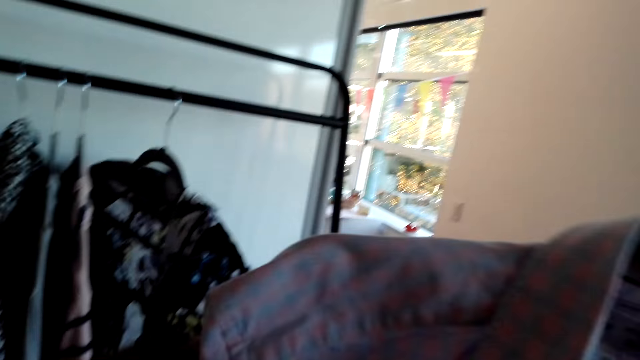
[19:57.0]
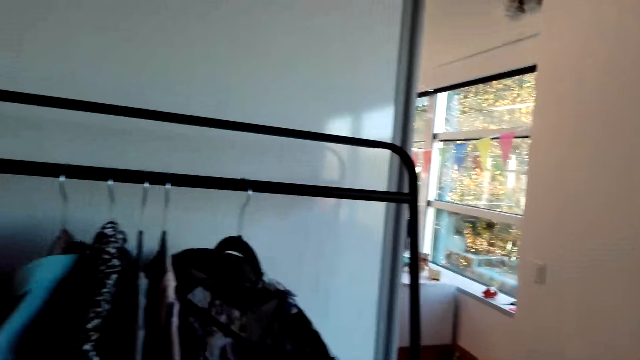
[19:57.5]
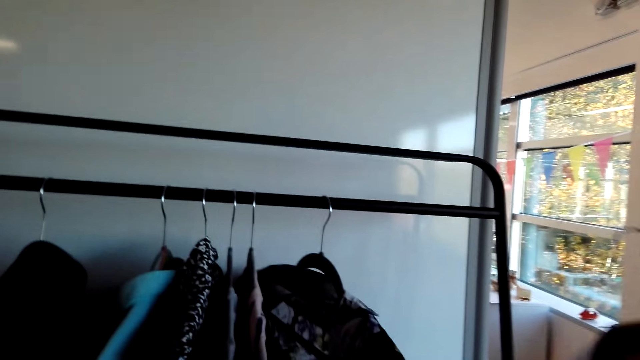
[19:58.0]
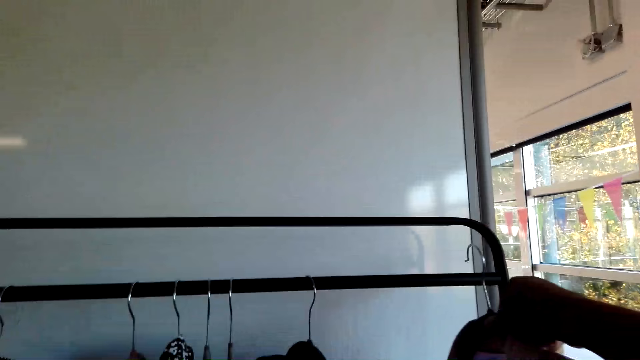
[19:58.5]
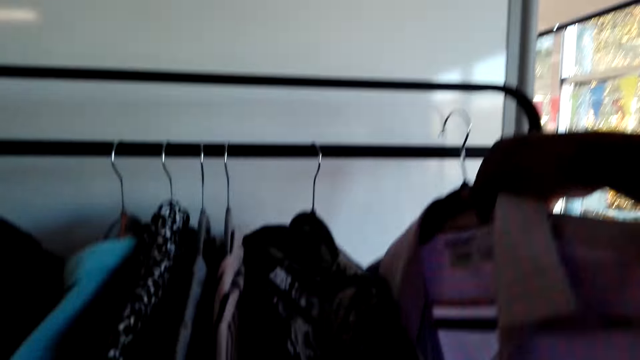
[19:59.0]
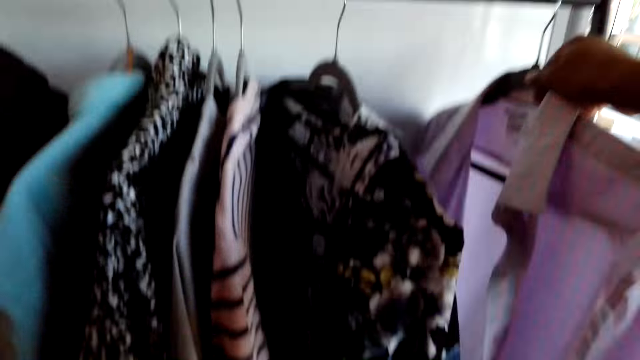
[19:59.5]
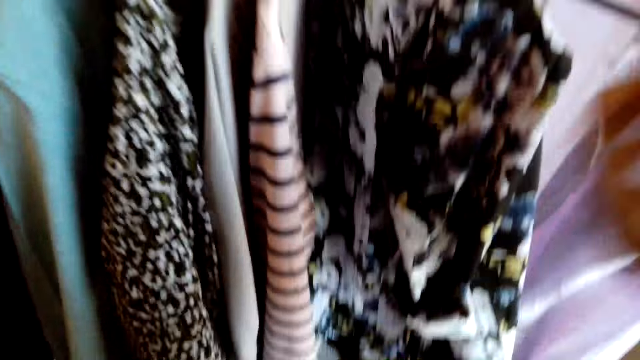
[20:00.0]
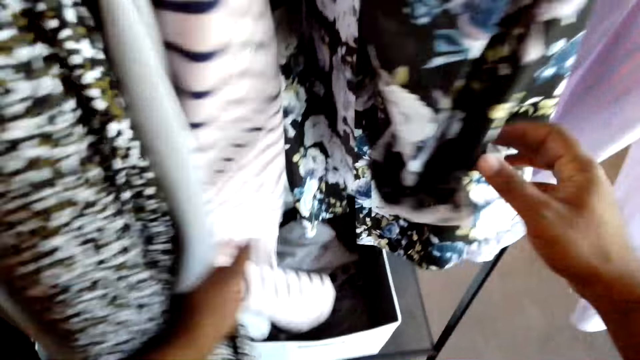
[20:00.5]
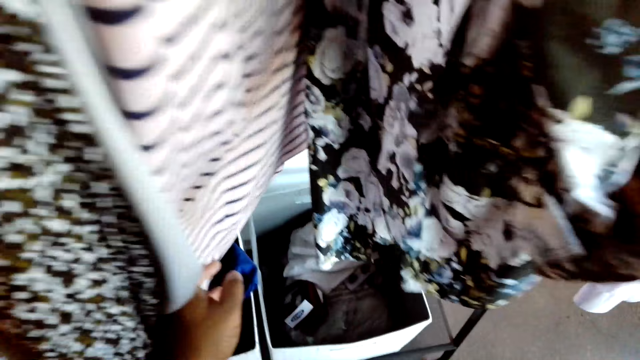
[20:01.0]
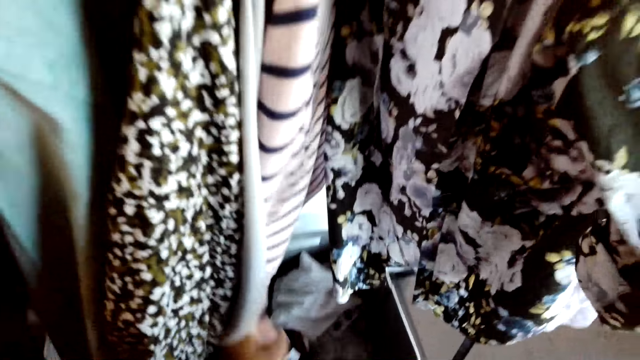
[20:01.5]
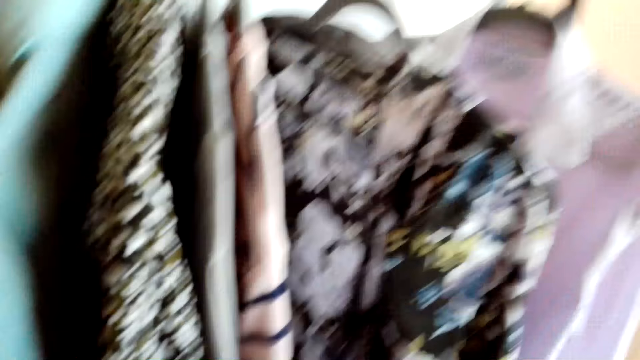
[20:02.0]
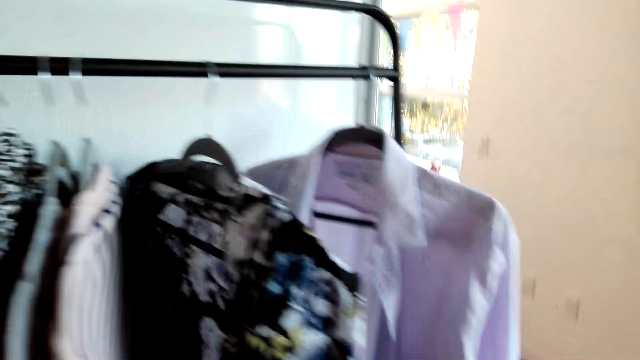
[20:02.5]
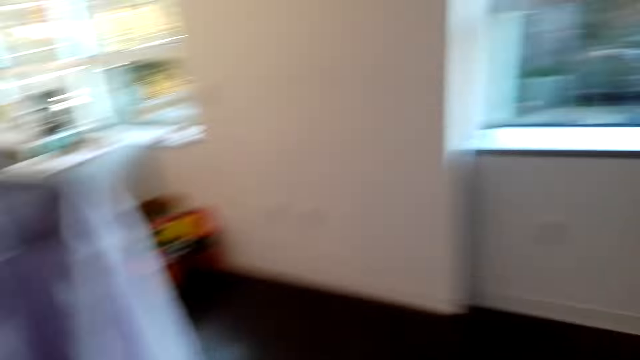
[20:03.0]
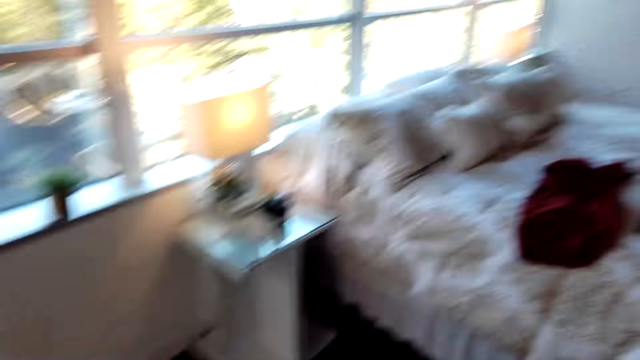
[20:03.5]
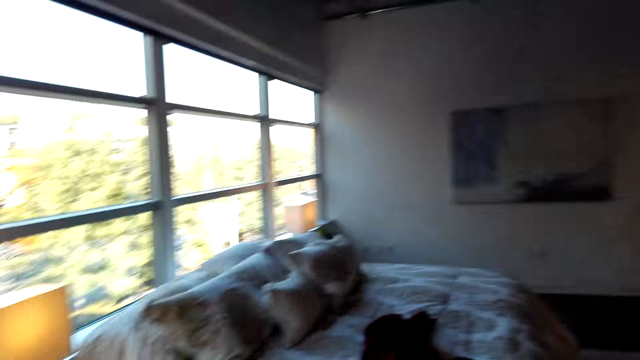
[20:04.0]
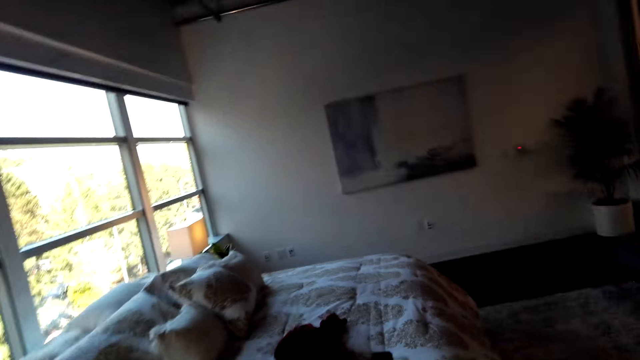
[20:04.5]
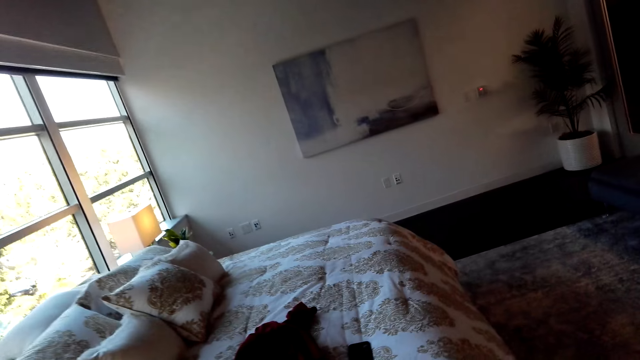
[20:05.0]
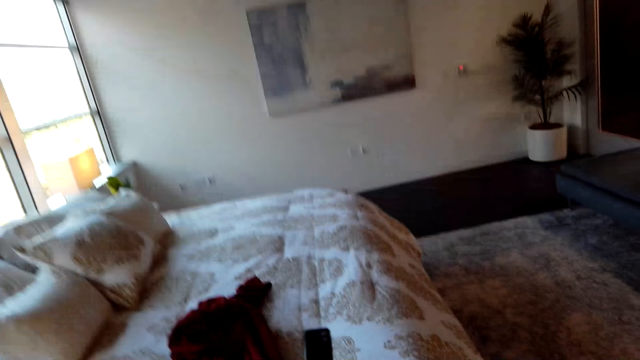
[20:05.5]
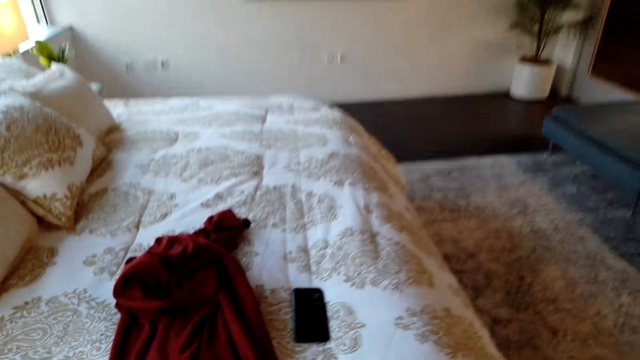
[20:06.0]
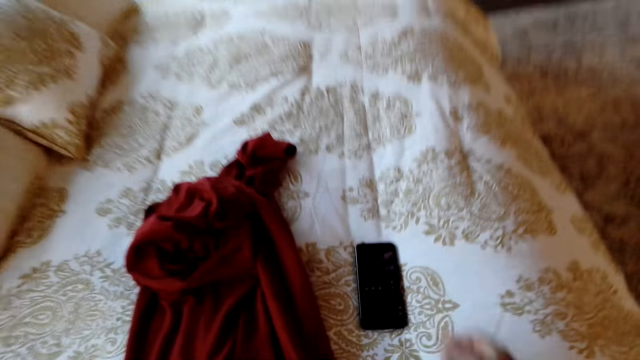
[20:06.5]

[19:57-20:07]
The camera wearer hooks the hanger on the rail. They touch the clothes, move the clothes on the hangers and walk around the room.

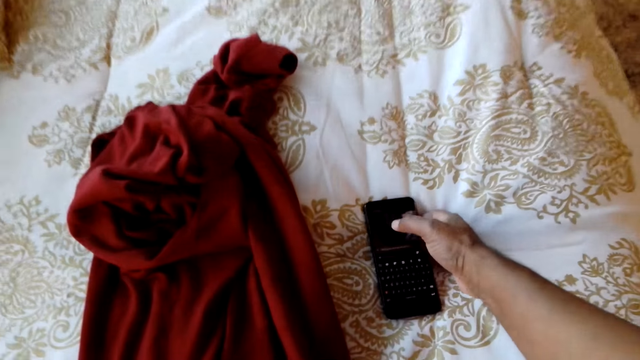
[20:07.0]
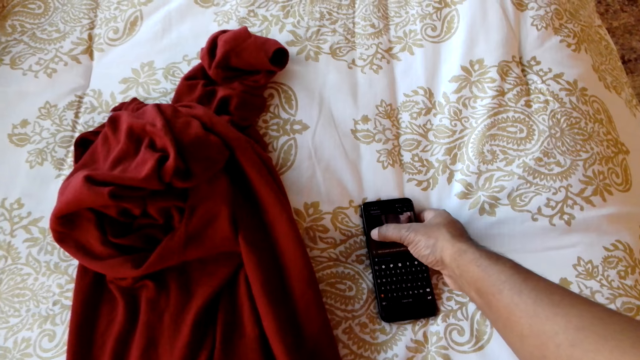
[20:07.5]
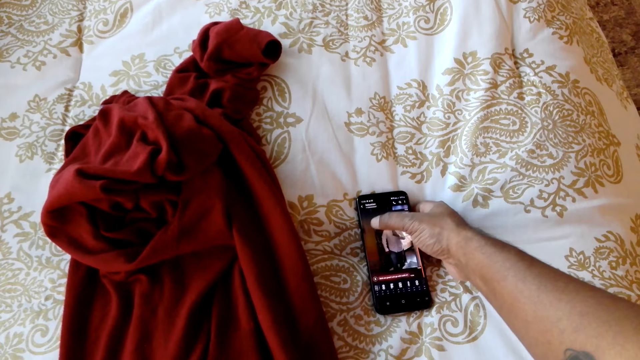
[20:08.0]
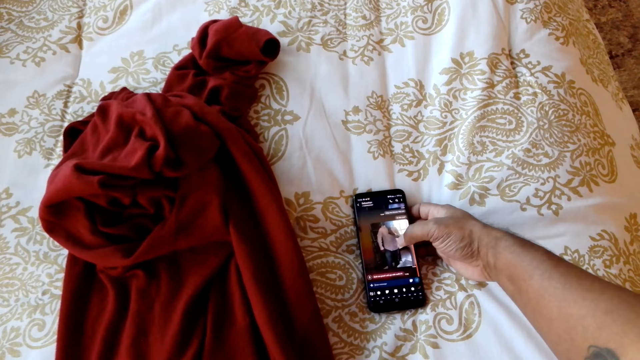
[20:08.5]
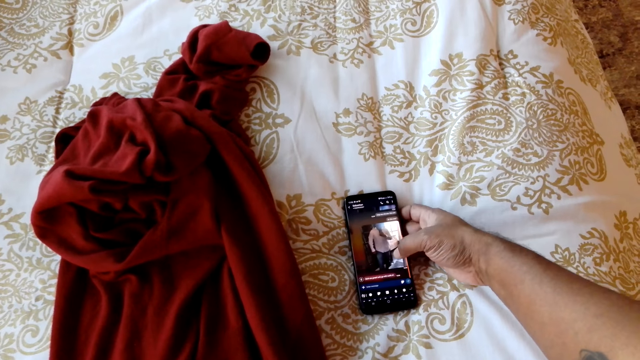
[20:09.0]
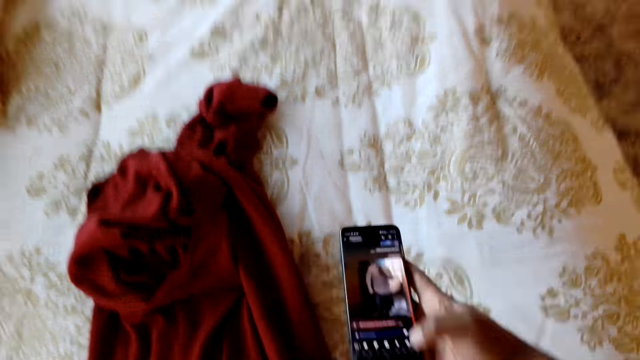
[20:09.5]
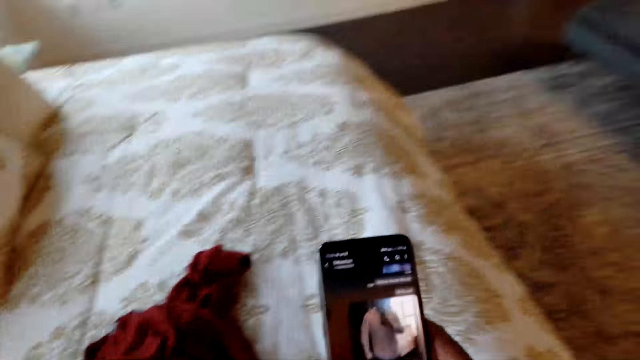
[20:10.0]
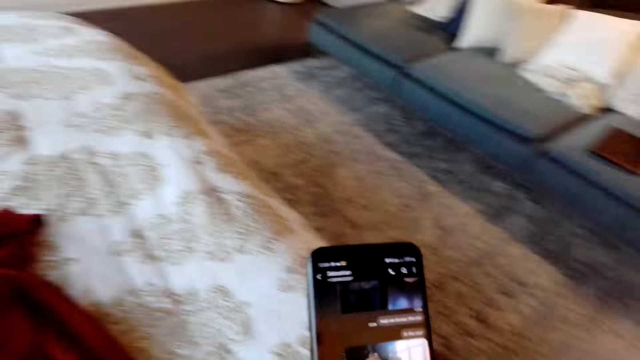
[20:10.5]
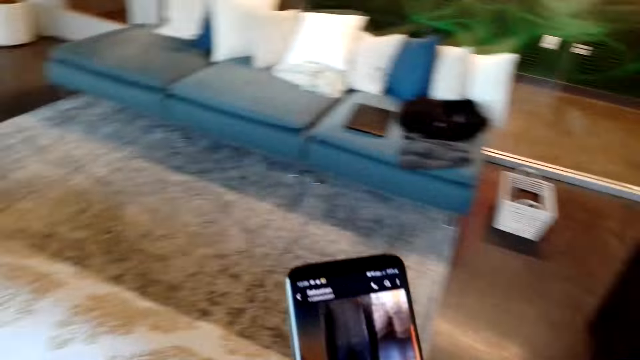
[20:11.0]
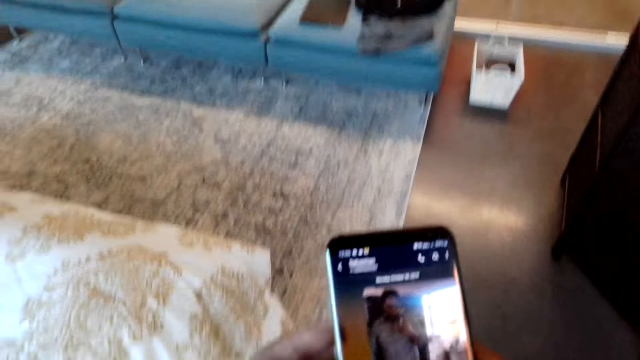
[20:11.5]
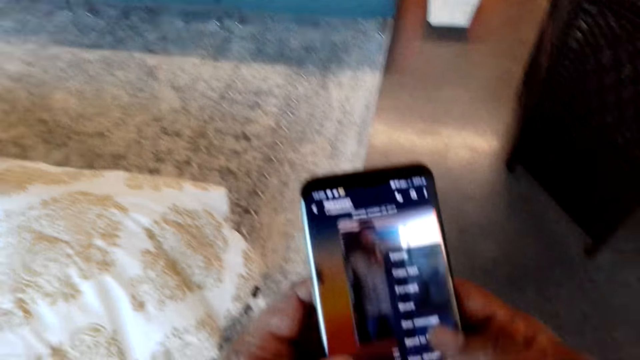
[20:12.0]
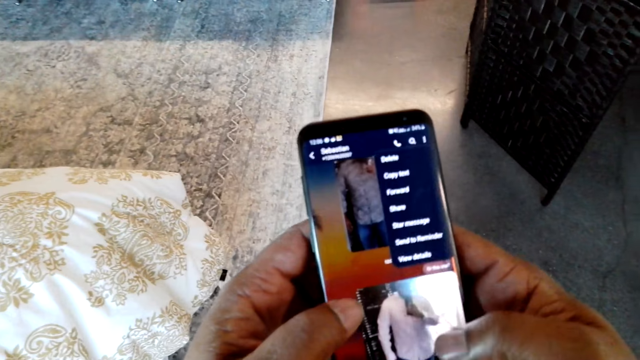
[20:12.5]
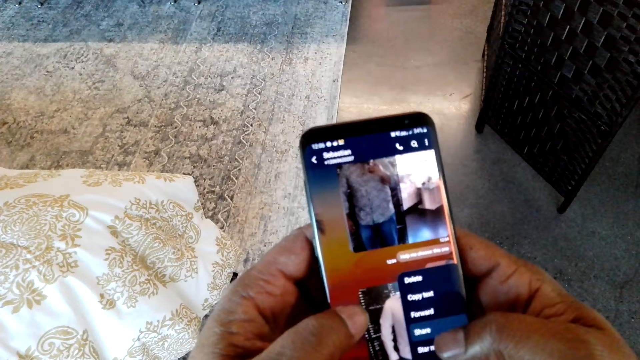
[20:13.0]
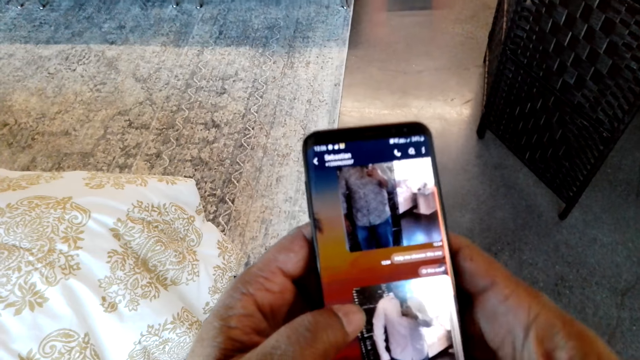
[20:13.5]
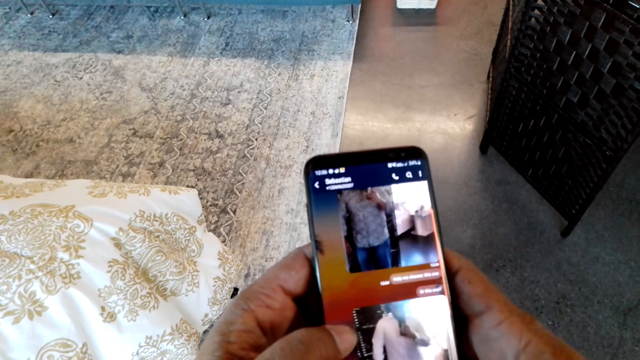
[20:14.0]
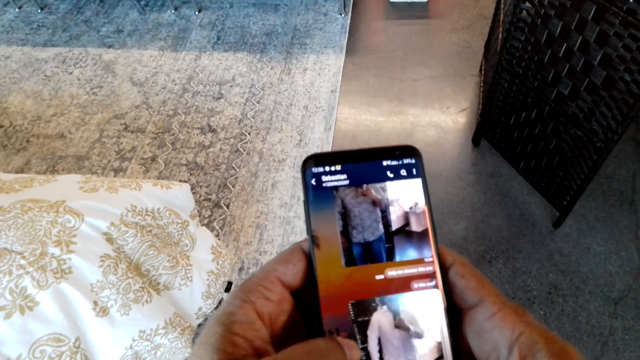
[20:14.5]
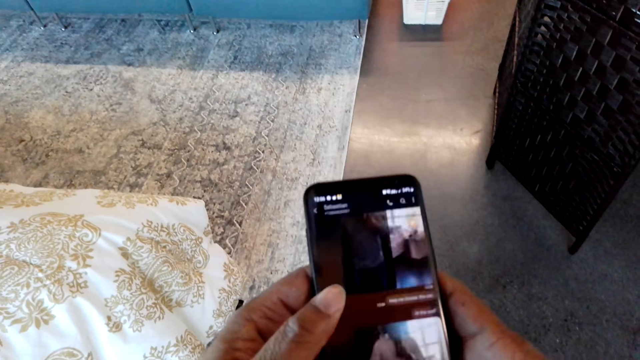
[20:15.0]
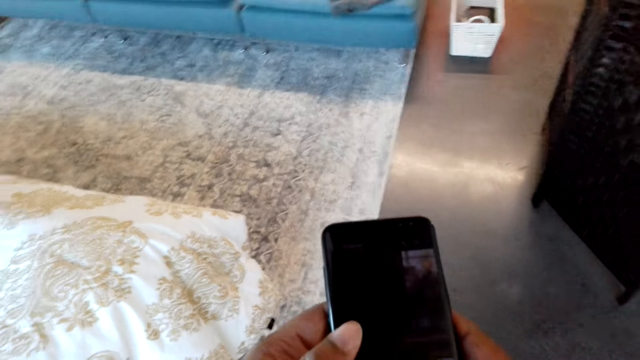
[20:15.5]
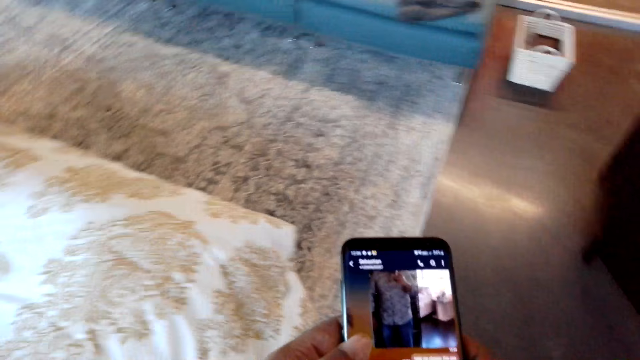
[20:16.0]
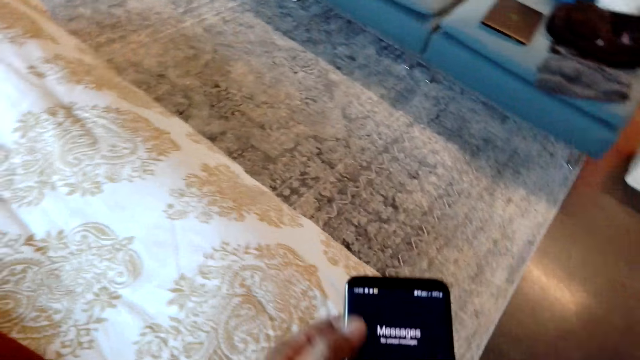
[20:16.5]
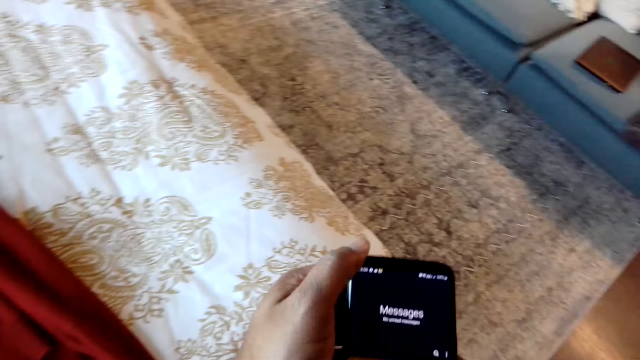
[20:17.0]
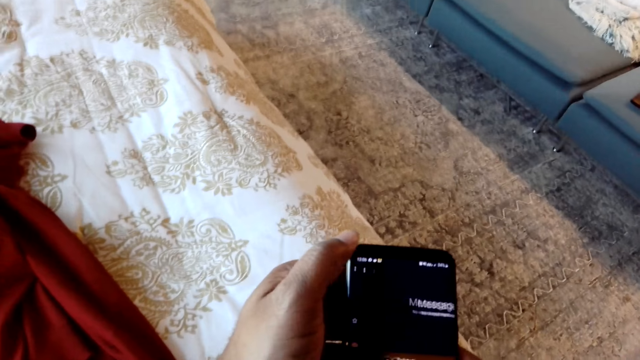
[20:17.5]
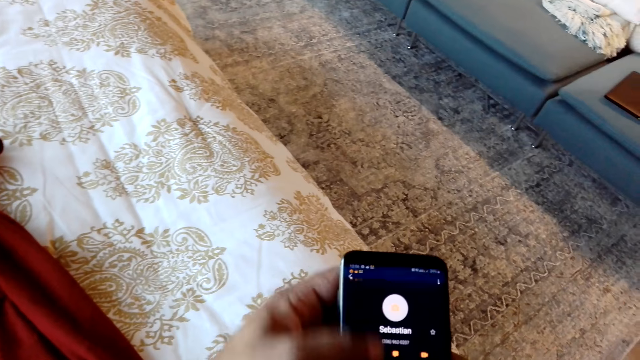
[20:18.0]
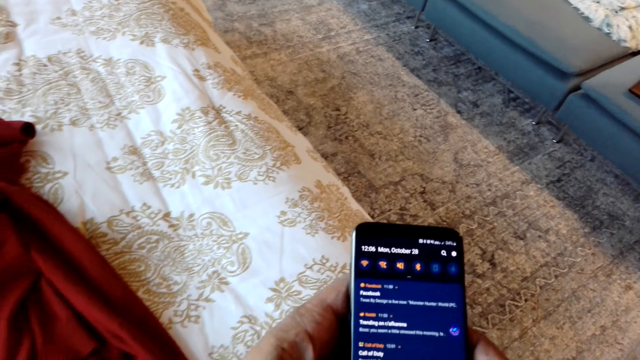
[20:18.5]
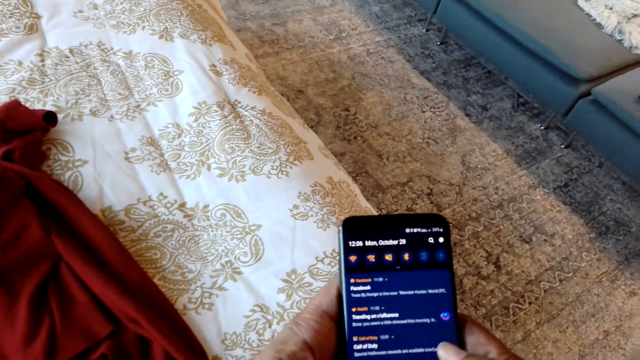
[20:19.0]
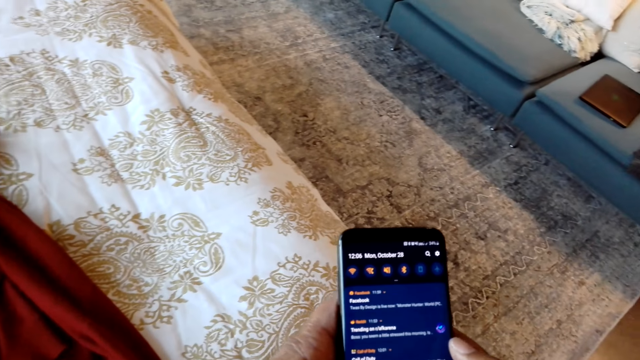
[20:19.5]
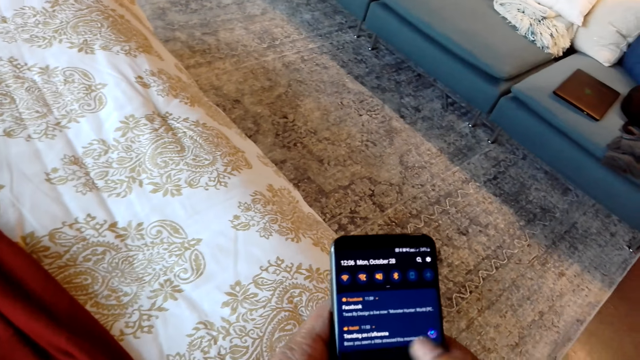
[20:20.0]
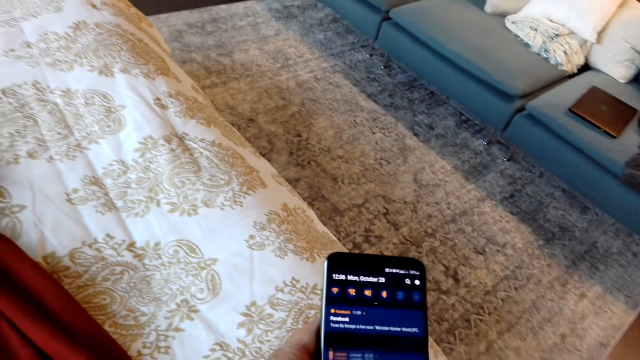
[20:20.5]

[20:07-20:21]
The camera wearer touches the phone on the bed. He operates the phone. He lifts up his phone. He scrolls on his phone.
